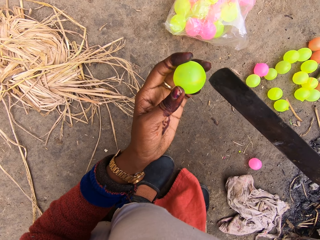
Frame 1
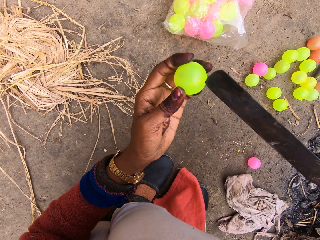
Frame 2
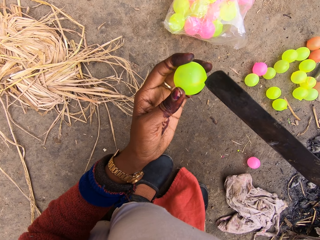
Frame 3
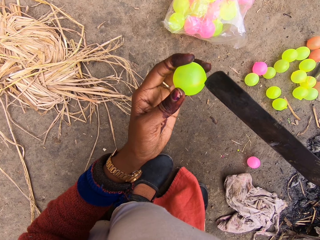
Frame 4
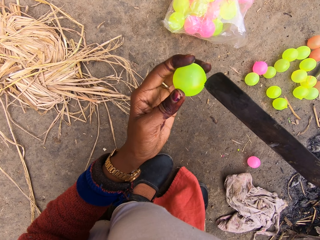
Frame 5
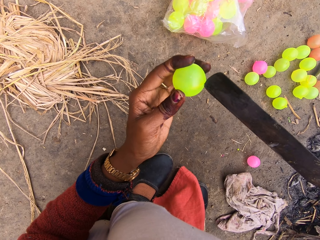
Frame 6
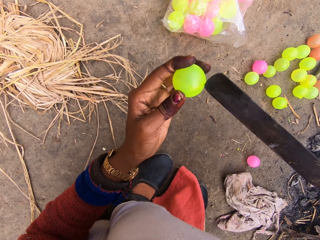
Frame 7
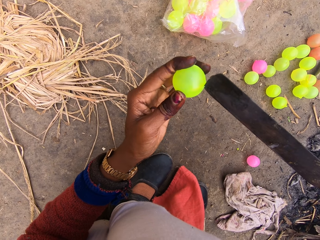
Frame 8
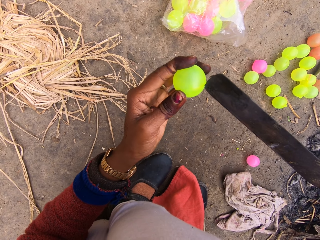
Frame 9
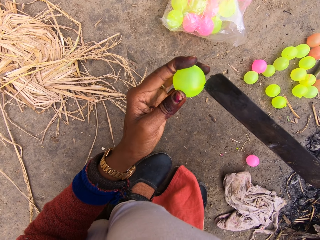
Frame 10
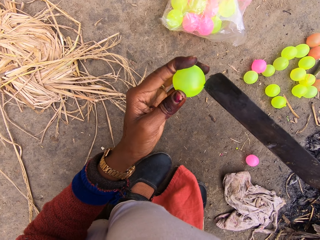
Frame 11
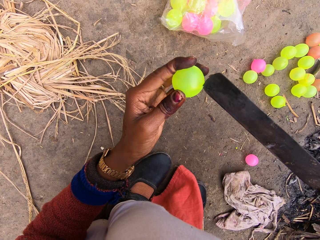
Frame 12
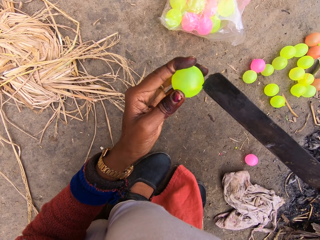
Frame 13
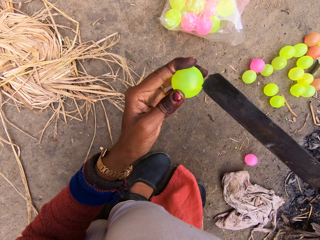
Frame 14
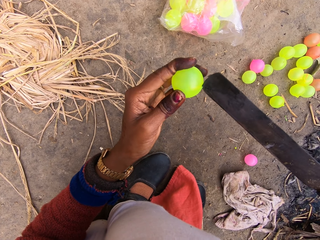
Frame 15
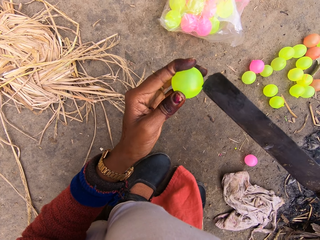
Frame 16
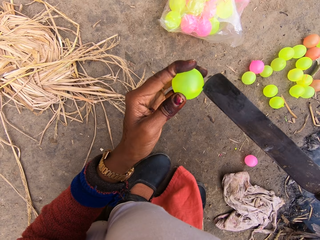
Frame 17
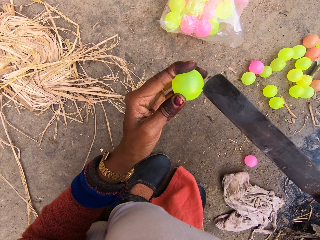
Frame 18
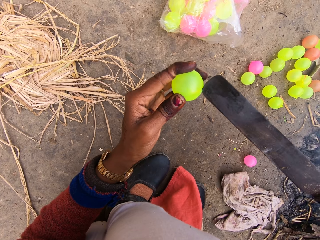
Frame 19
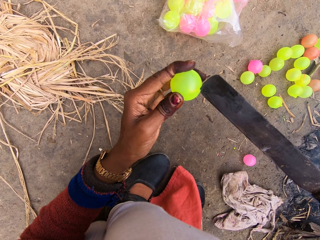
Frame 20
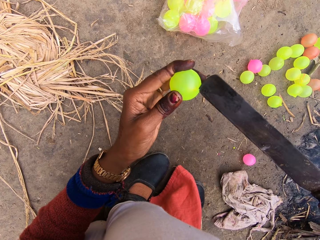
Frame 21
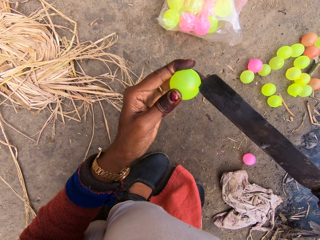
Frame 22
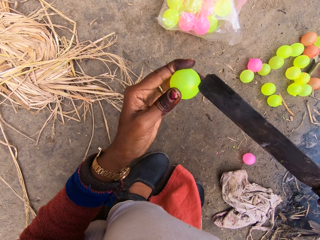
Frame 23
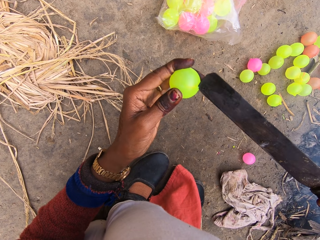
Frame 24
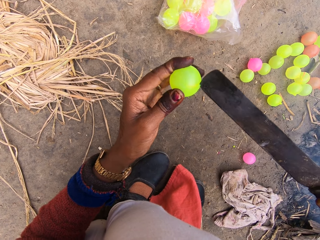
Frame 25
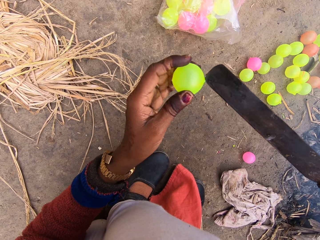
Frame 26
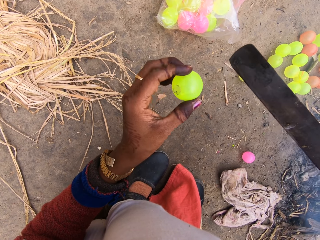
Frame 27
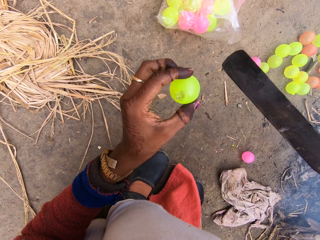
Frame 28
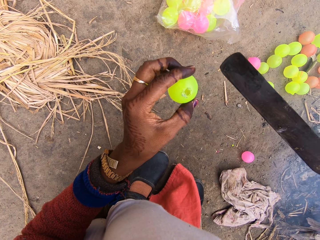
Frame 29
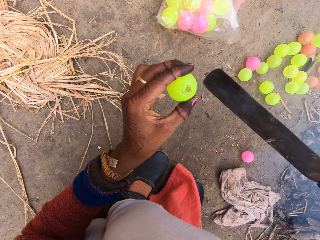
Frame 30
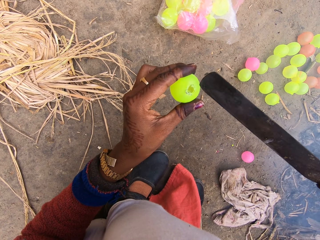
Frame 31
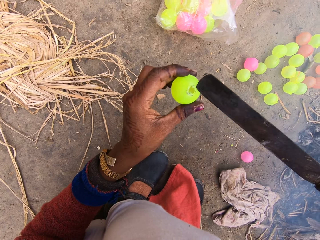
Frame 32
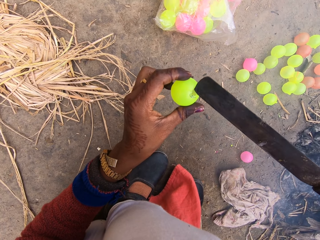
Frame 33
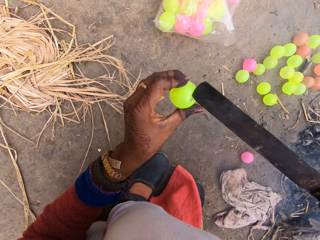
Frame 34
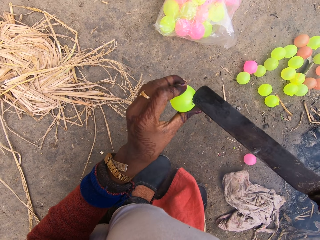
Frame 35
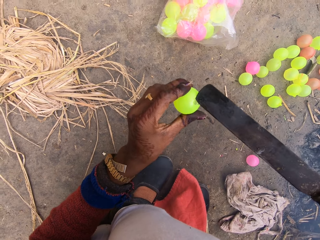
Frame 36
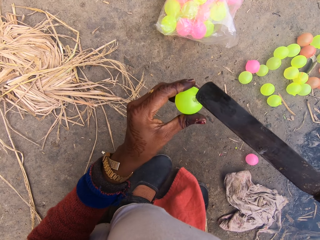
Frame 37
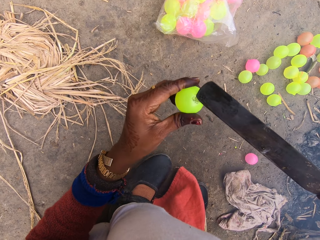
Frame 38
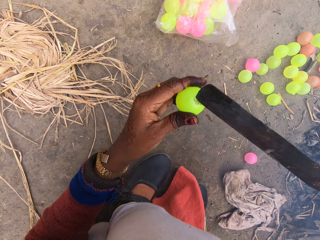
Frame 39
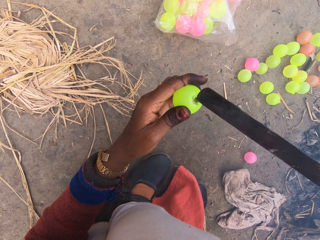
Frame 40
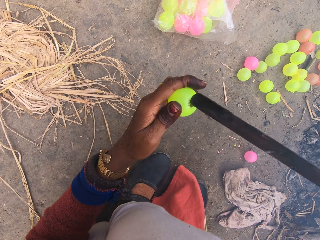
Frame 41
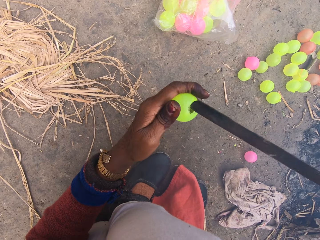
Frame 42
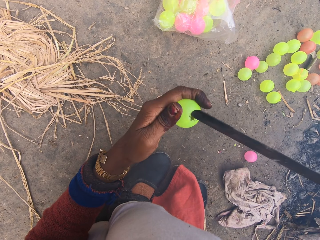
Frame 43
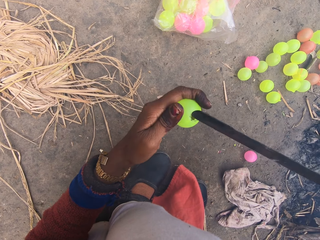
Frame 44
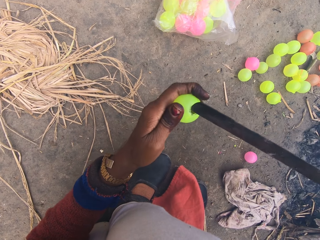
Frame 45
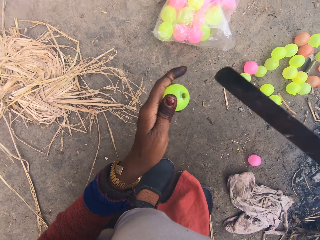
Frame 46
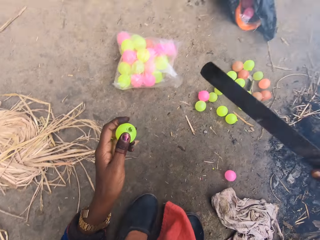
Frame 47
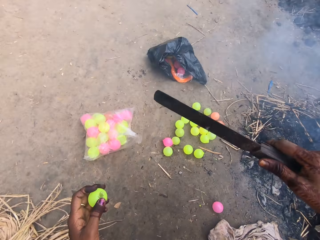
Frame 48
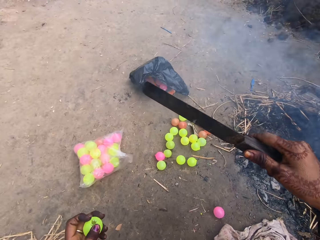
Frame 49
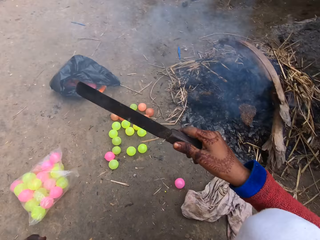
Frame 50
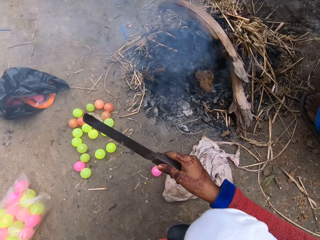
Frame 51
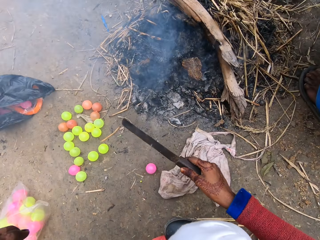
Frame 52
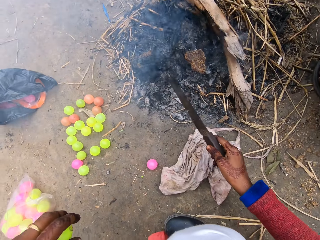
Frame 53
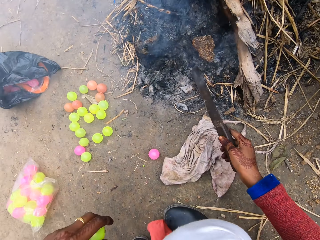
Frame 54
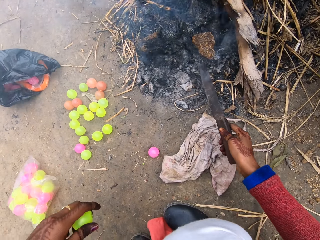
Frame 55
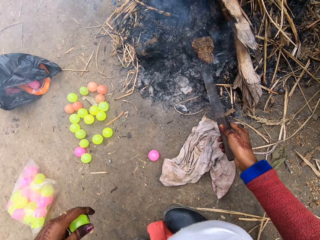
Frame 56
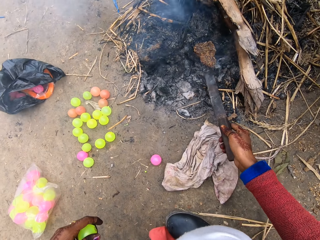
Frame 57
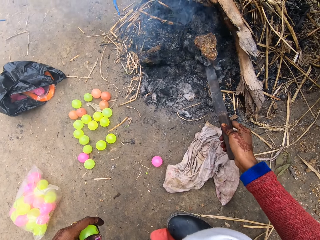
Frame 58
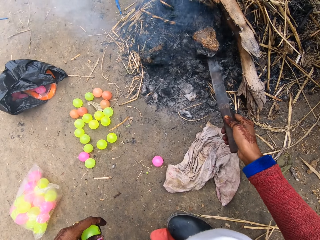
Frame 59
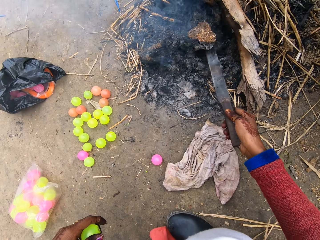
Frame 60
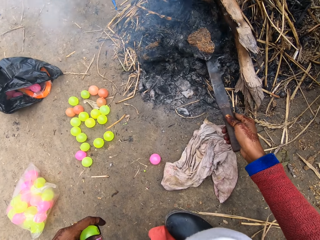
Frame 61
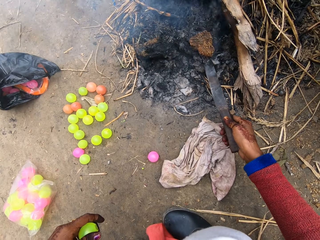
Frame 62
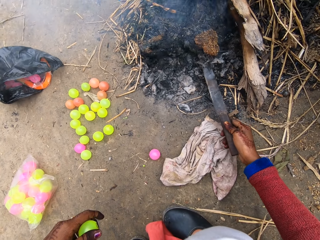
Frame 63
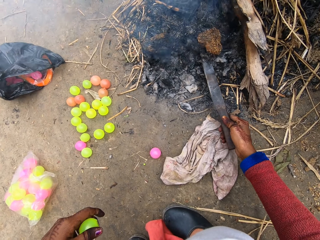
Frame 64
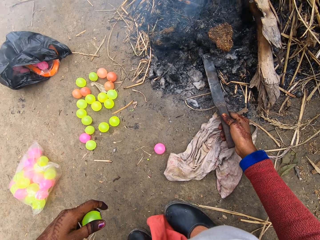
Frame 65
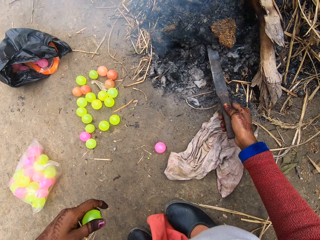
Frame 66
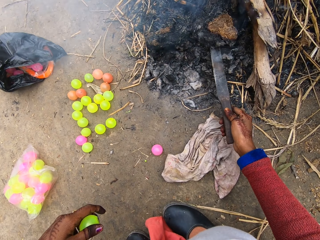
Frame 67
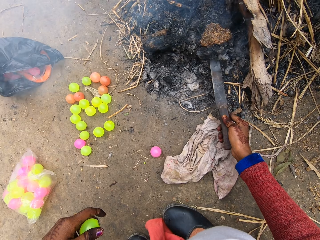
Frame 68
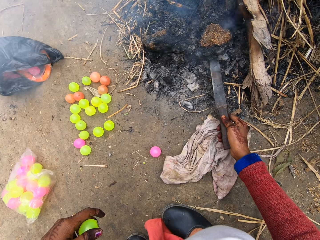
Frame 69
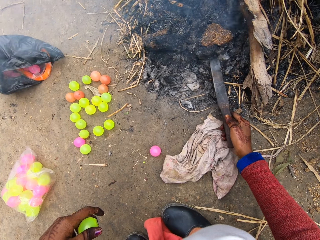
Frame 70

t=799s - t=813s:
The camera wearer pierces the ball with the knife. They put the knife in the fire or coal.

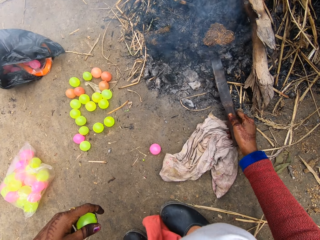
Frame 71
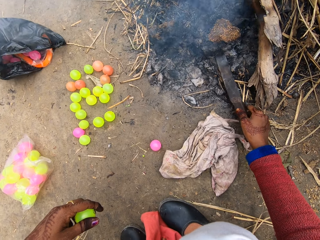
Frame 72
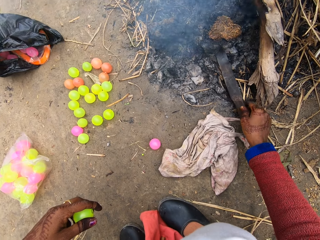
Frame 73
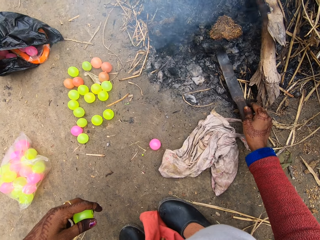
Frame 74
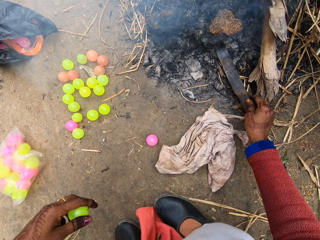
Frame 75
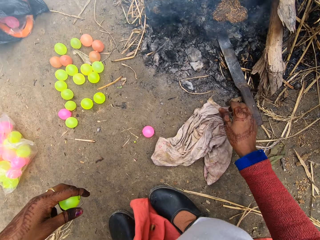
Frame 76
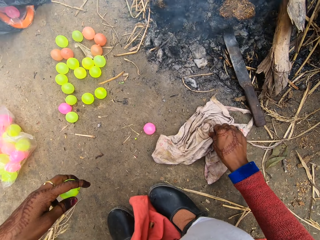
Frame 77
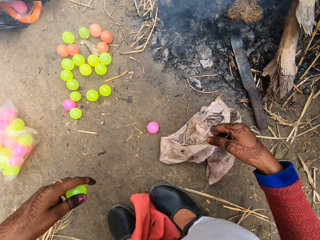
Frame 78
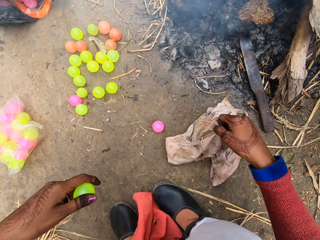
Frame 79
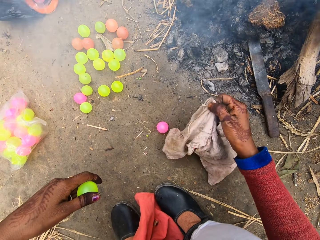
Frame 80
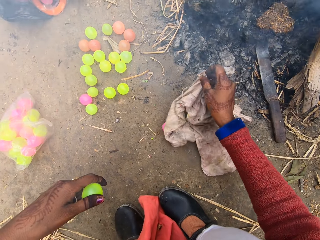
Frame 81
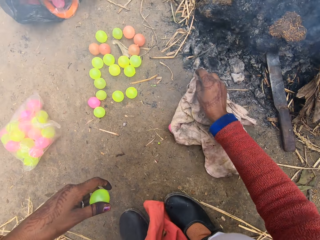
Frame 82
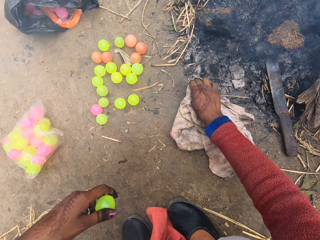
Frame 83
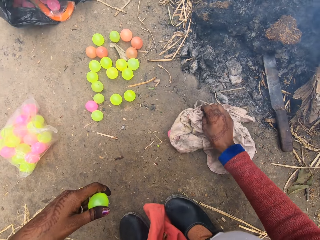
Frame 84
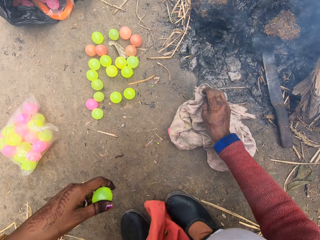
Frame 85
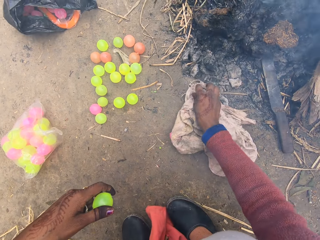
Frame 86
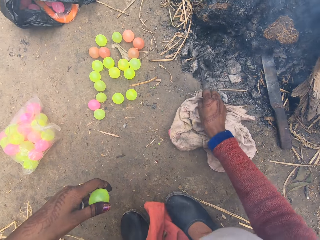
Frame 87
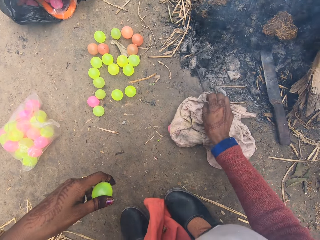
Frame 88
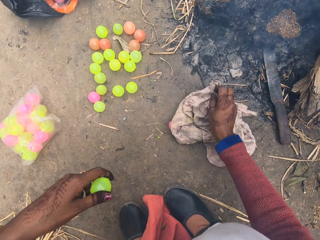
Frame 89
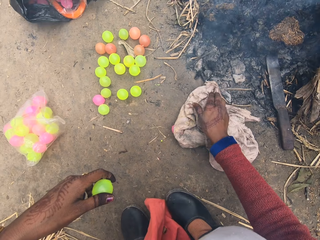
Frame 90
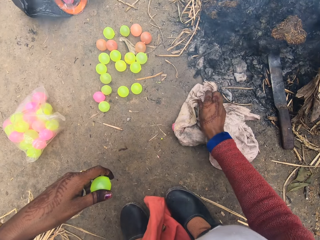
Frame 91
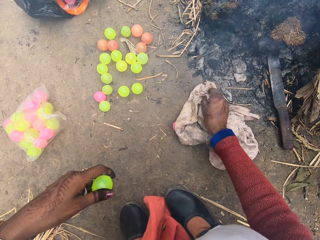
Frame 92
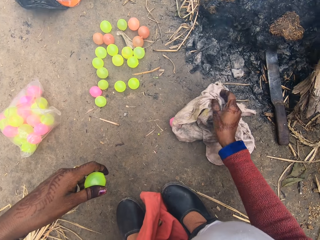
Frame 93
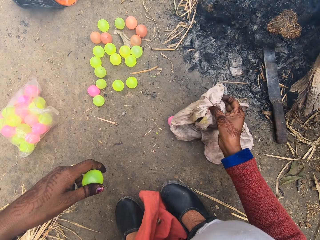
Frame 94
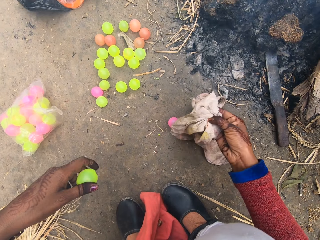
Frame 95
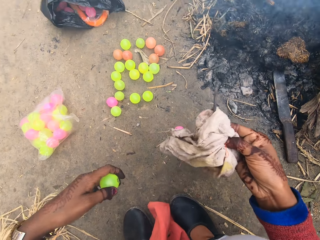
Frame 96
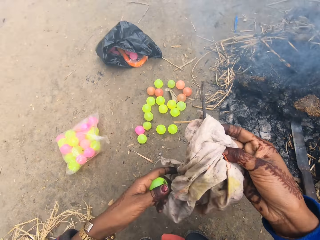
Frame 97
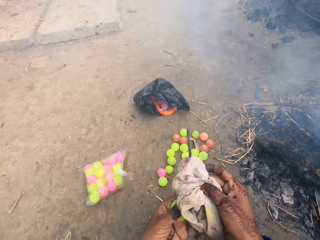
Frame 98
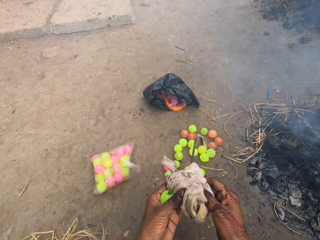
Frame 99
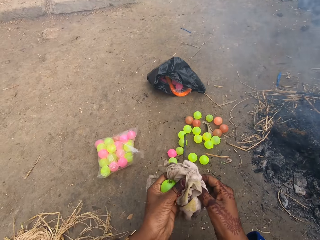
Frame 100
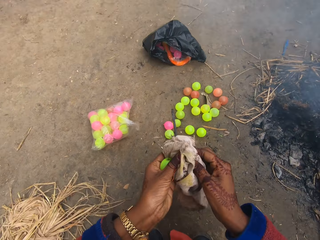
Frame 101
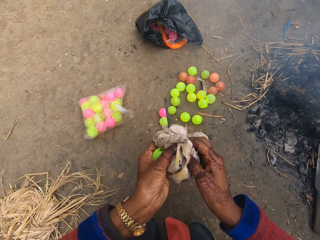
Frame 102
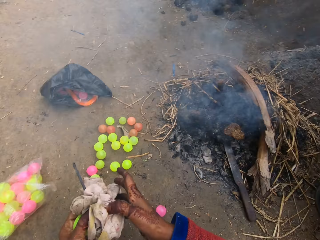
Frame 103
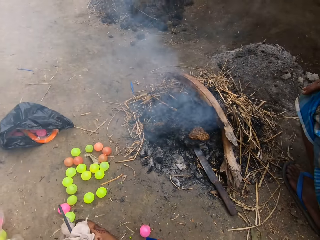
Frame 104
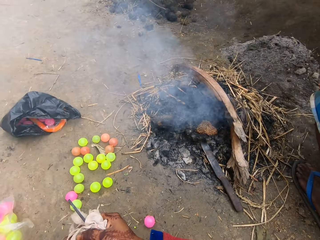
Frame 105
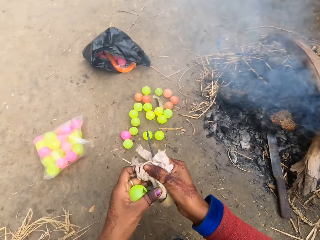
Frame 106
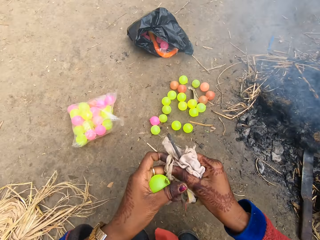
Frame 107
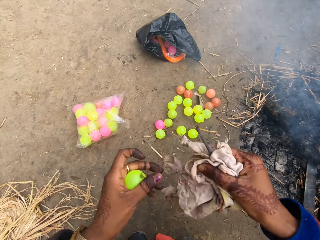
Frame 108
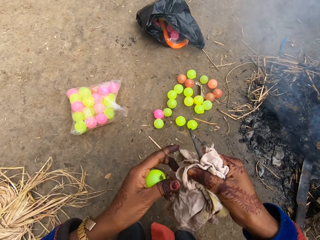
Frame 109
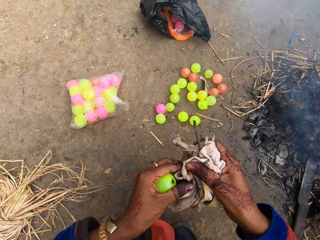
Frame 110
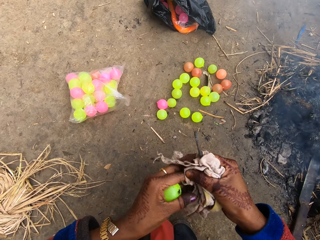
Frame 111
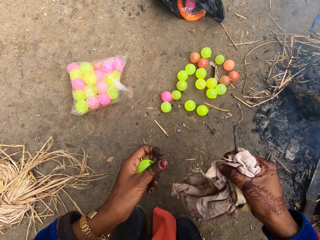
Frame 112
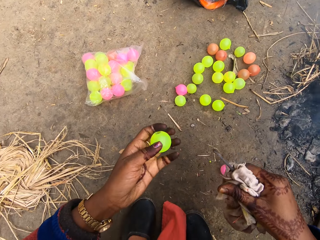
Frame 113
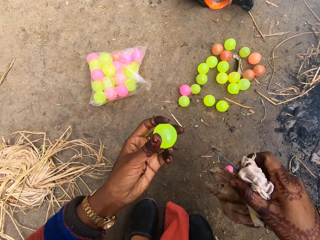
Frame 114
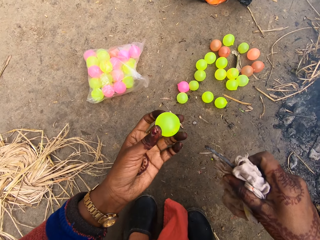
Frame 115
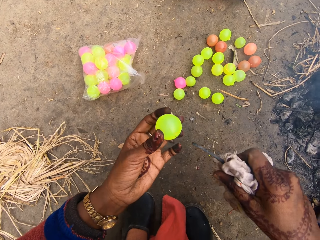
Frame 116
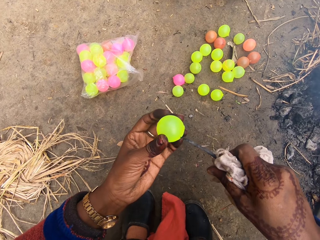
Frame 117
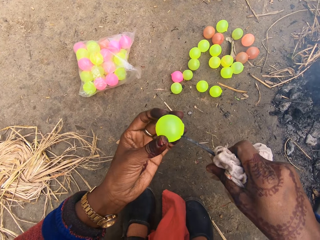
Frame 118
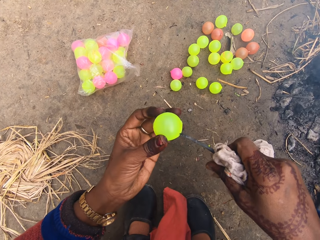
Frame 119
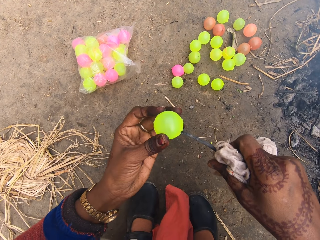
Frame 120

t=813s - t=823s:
The camera wearer picks up the cloth from the ground. They pick up the hot nail from the coal with the cloth. They wrap the cloth. They hold the hot nail well. They make a hole on the ball with the hot nail.
